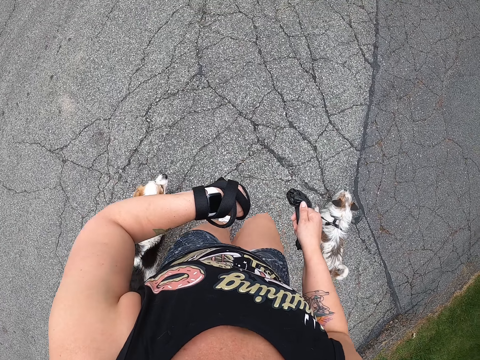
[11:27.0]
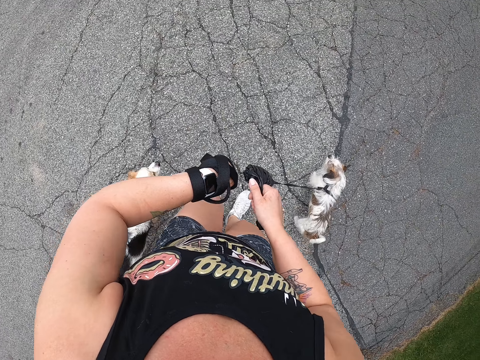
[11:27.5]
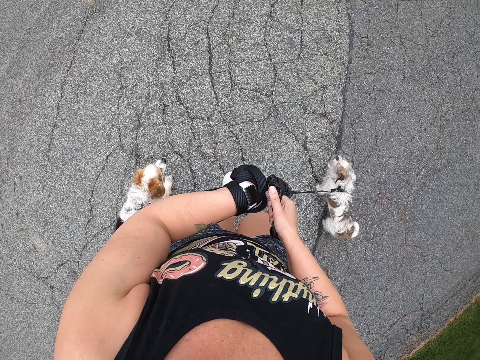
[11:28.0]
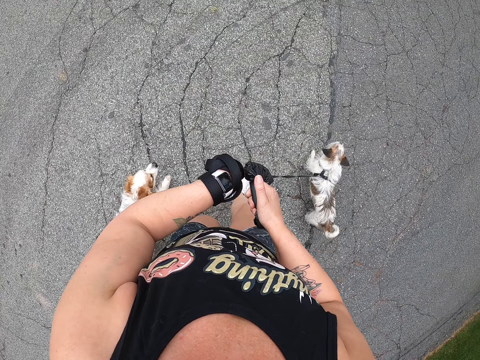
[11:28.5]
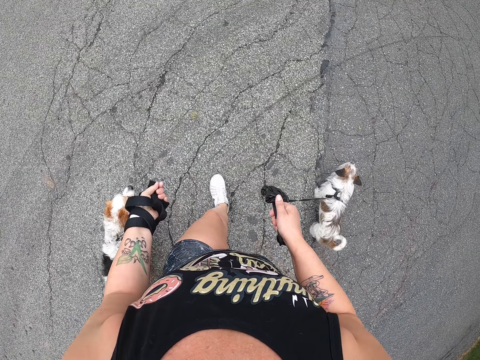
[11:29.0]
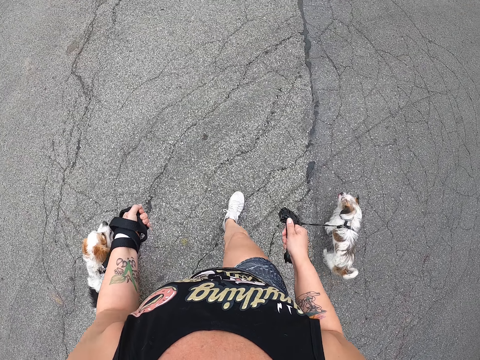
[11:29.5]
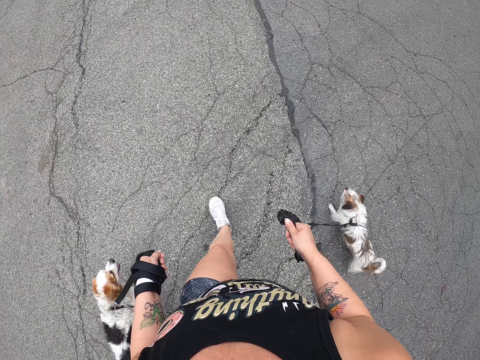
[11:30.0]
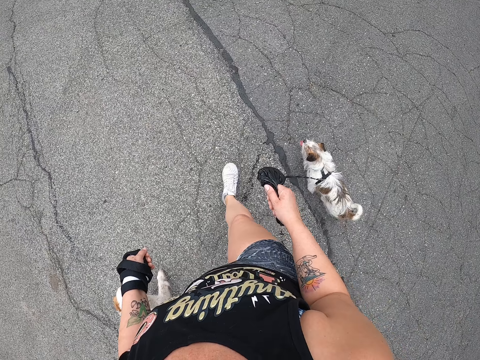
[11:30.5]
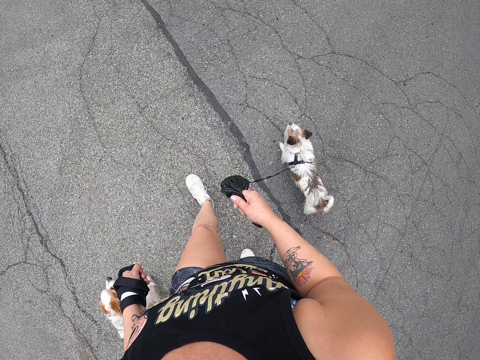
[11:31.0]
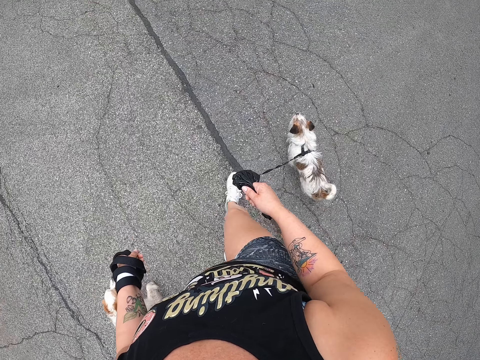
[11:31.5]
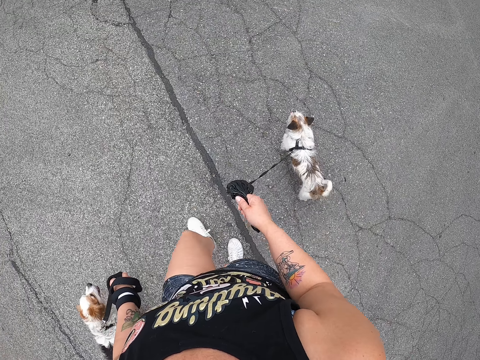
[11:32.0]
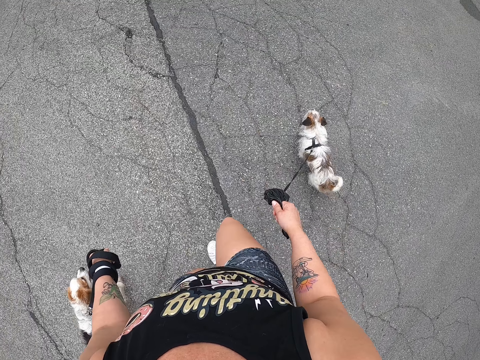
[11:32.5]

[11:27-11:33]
The camera wearer looks at her watch. She touches her watch.

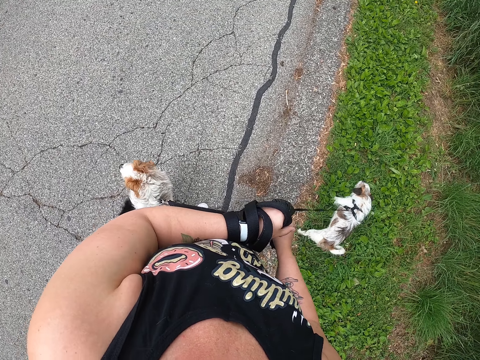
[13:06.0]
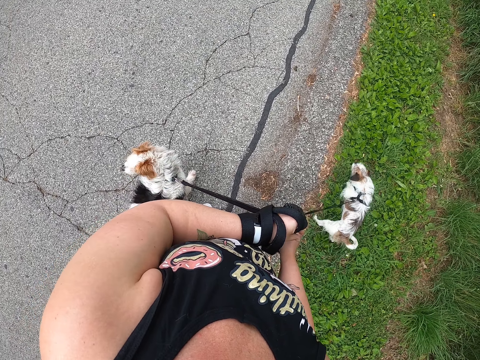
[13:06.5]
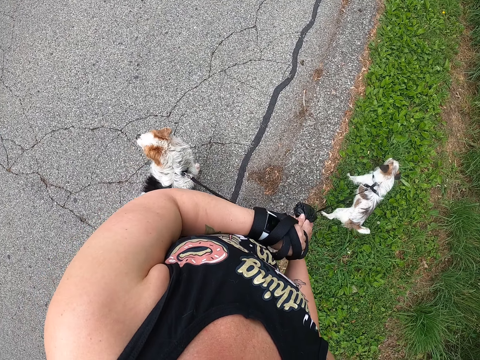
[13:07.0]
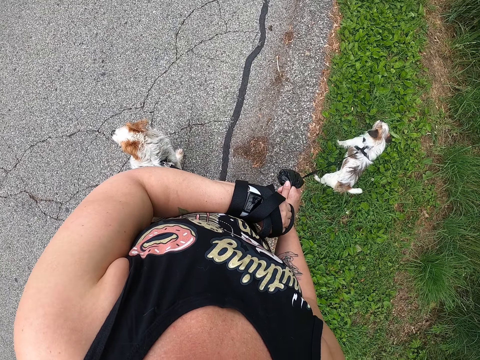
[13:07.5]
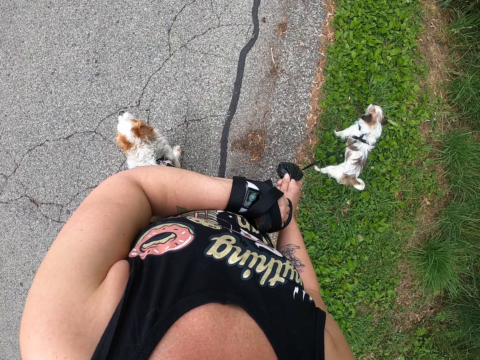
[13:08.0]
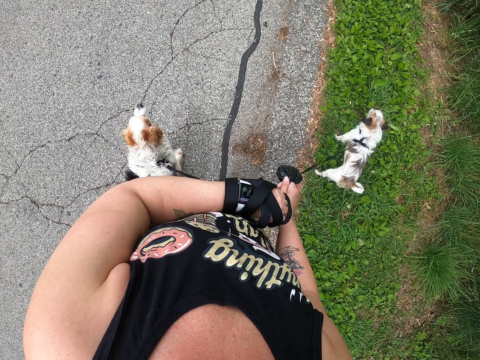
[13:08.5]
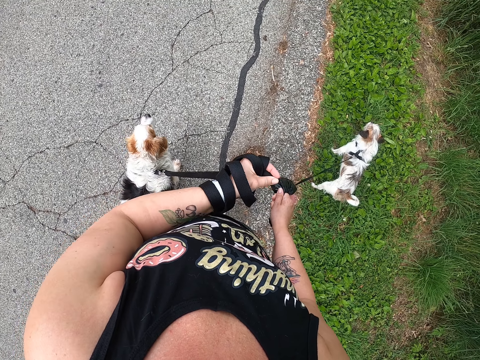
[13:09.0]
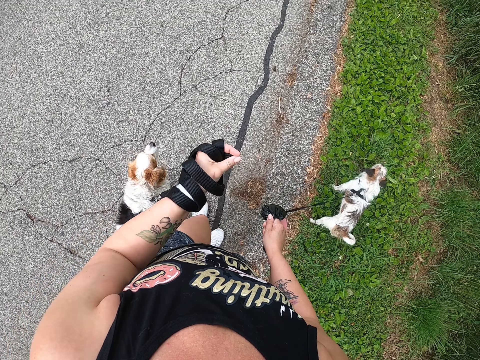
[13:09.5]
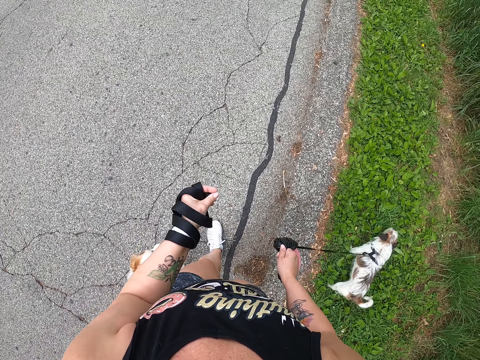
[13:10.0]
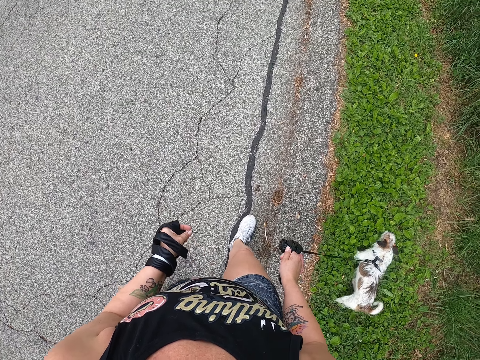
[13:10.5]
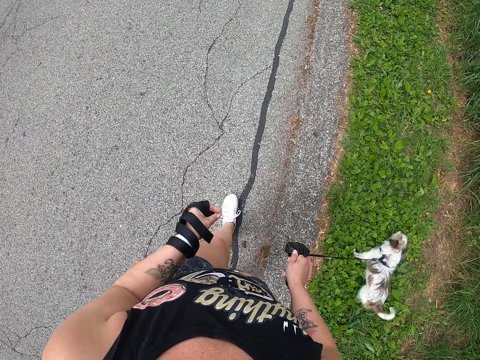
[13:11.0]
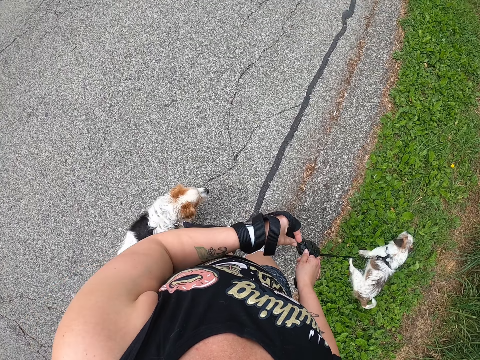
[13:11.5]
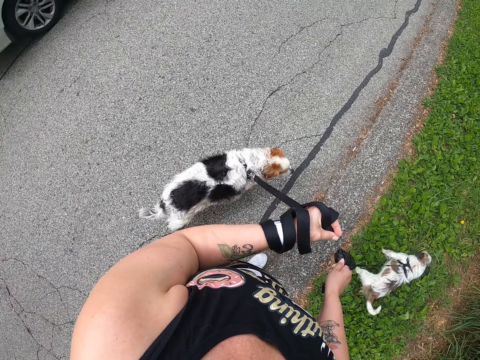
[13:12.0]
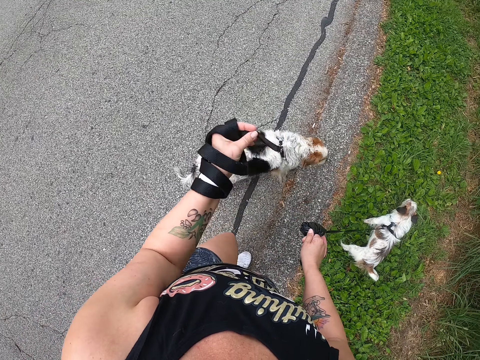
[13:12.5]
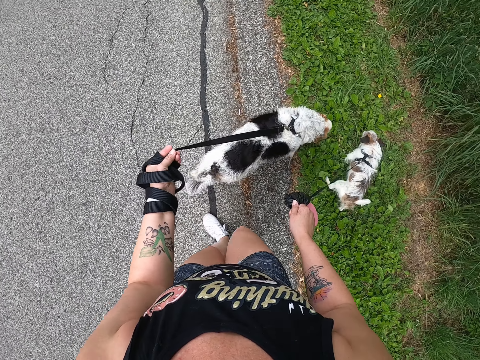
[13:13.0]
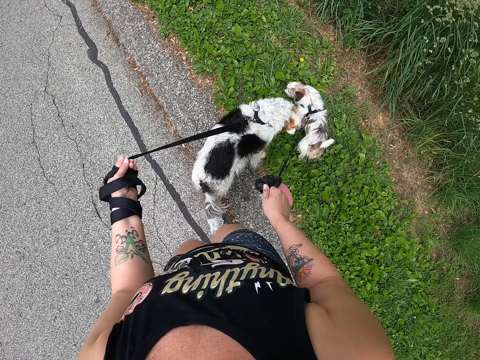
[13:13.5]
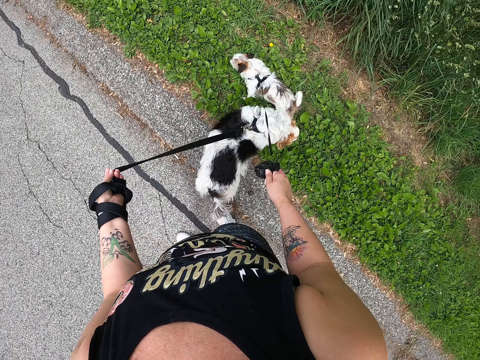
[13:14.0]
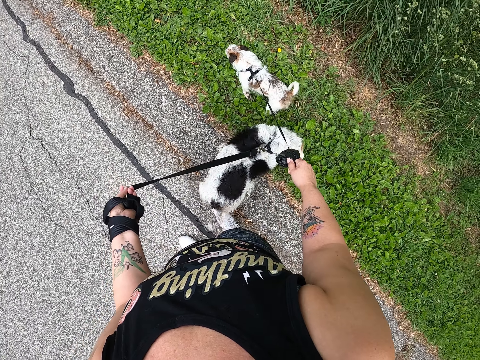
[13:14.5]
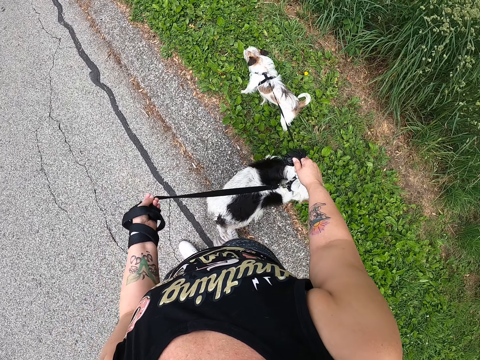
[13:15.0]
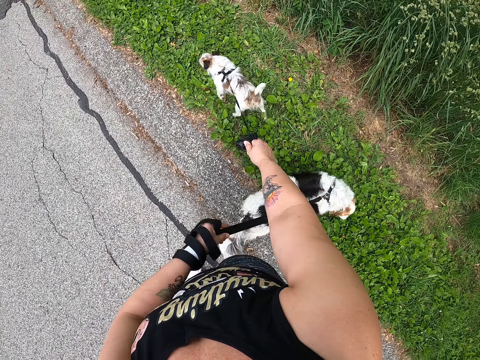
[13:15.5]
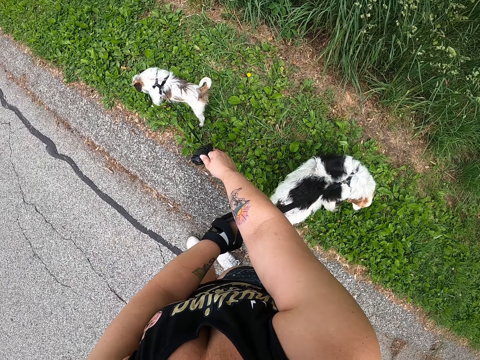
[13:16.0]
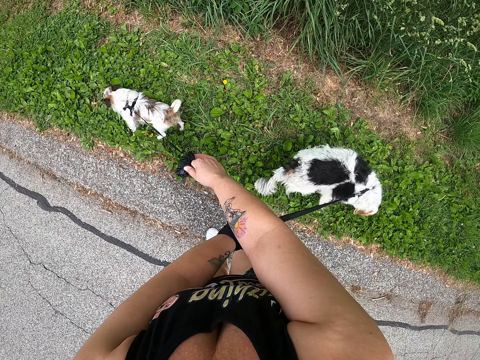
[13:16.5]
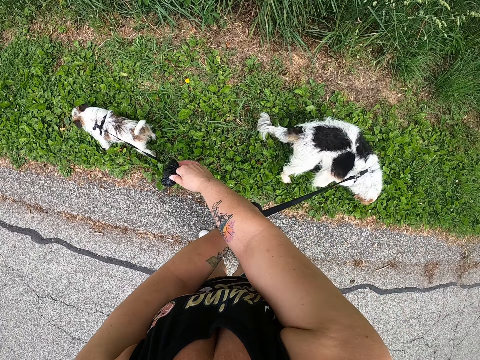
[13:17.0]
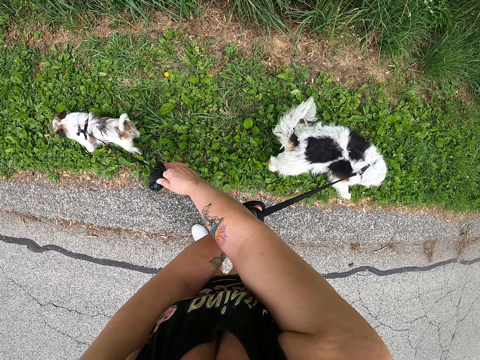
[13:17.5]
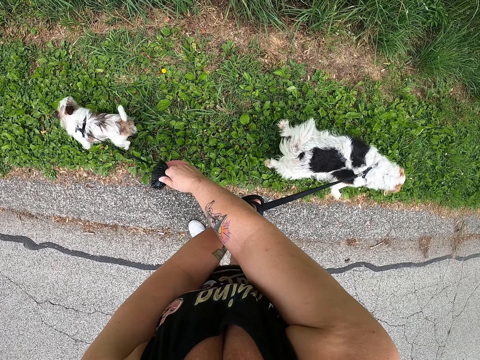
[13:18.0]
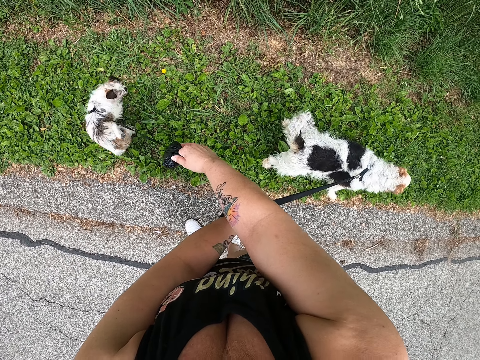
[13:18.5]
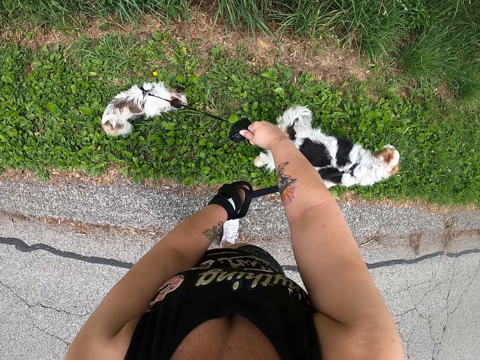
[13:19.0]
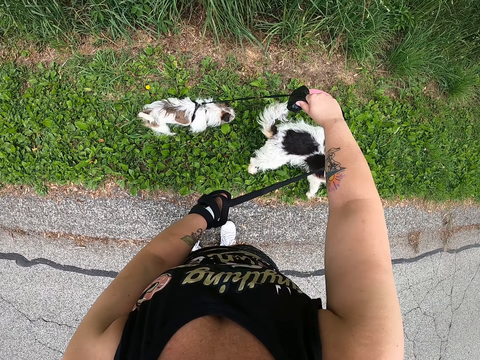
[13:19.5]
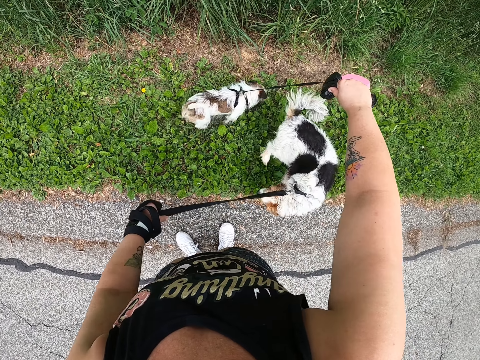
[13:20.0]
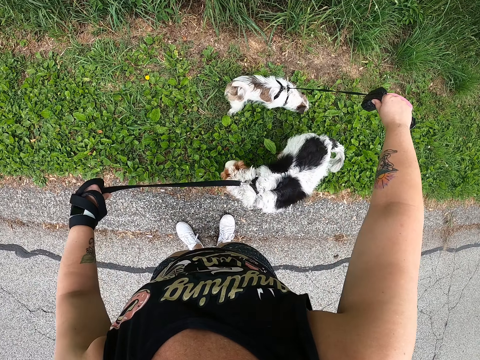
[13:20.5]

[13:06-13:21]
The camera wearer stands with the dogs. They walk with the dogs. They stand with the dogs.

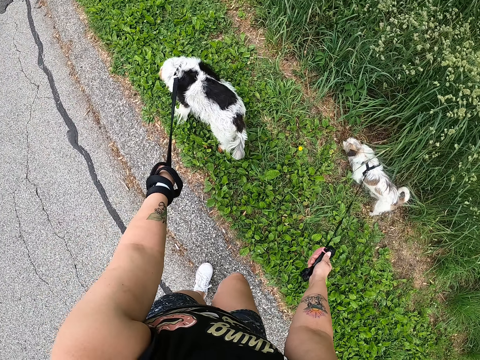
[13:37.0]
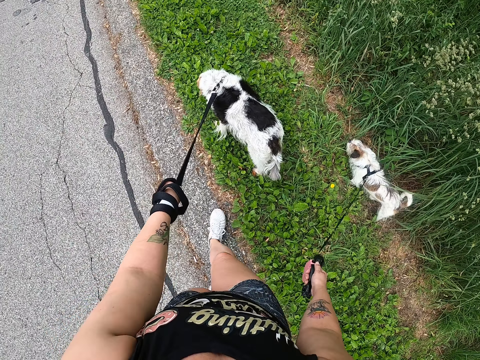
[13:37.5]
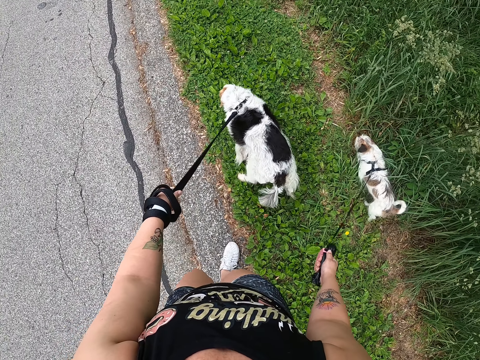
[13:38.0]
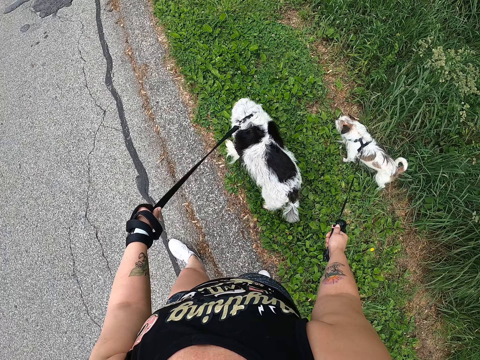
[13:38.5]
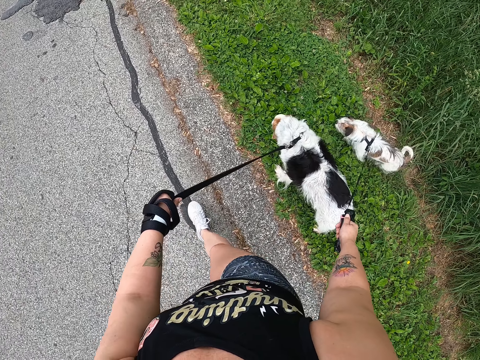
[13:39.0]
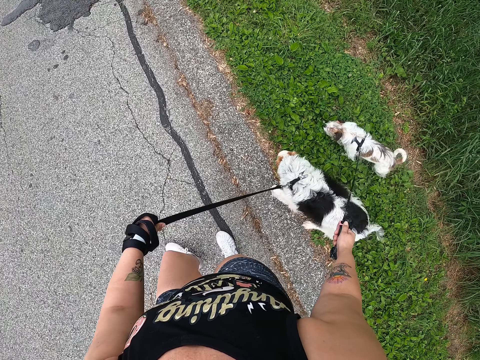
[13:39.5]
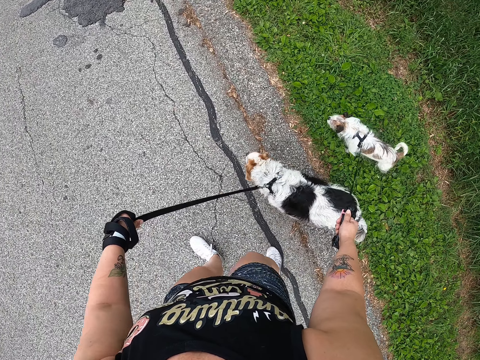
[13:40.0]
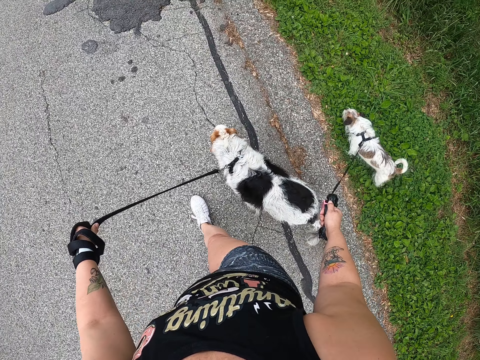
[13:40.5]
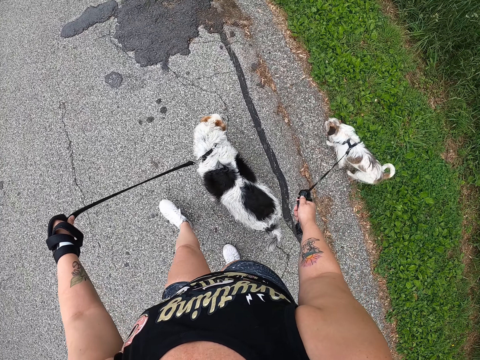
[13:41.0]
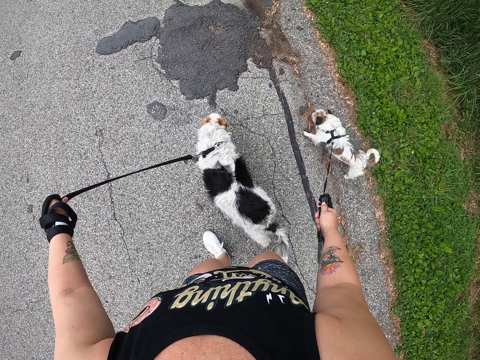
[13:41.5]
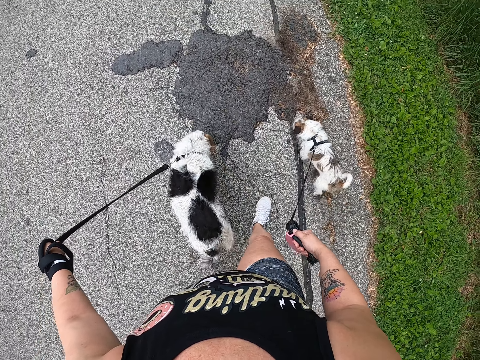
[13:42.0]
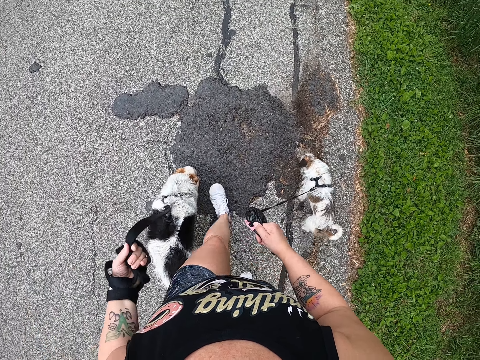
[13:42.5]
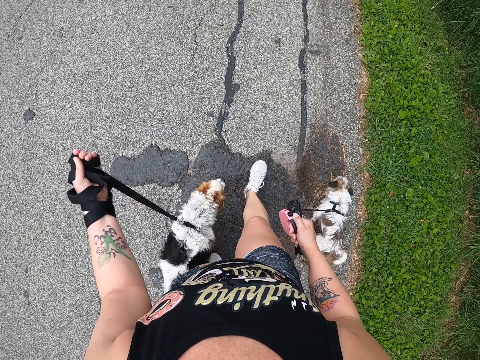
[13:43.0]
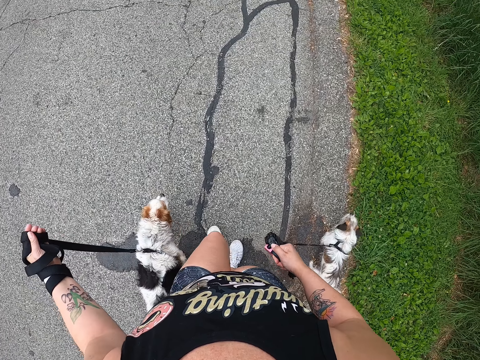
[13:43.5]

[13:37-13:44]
The camera wearer walks with the dogs.
